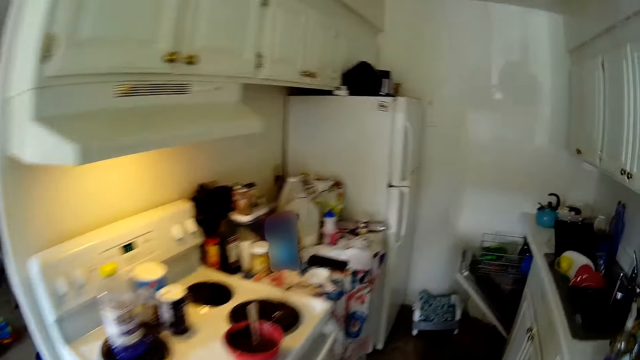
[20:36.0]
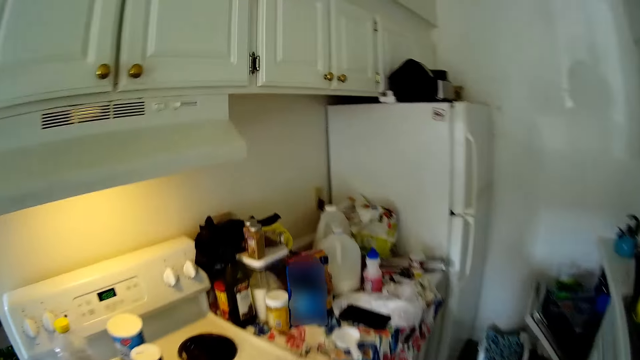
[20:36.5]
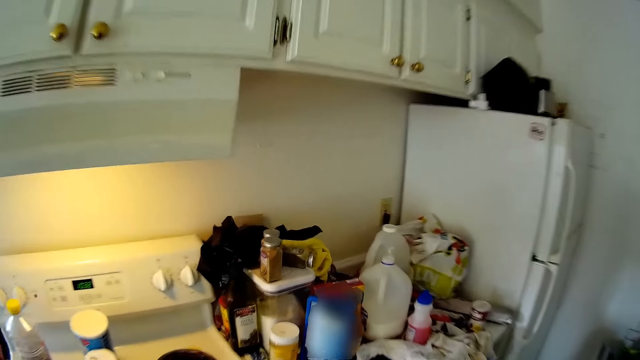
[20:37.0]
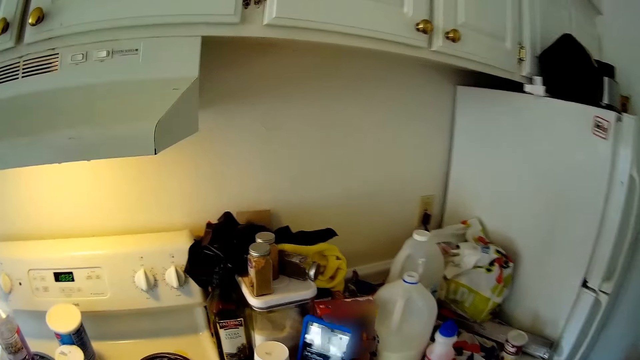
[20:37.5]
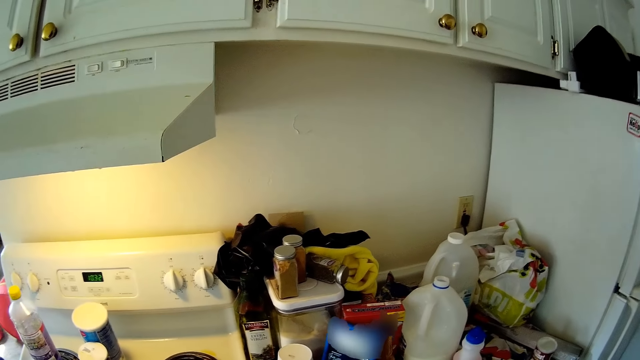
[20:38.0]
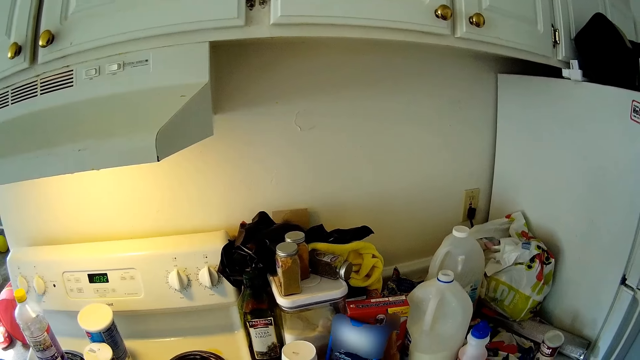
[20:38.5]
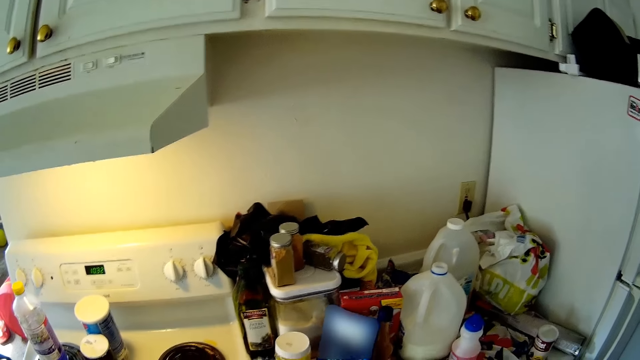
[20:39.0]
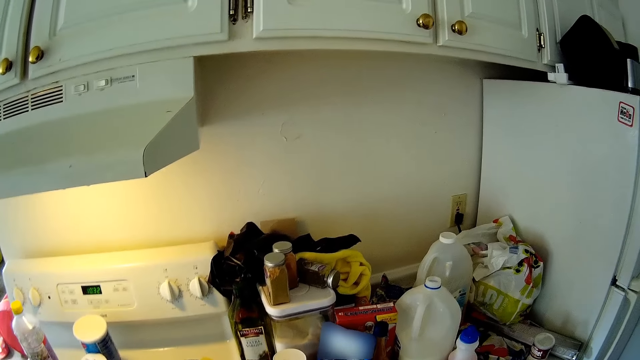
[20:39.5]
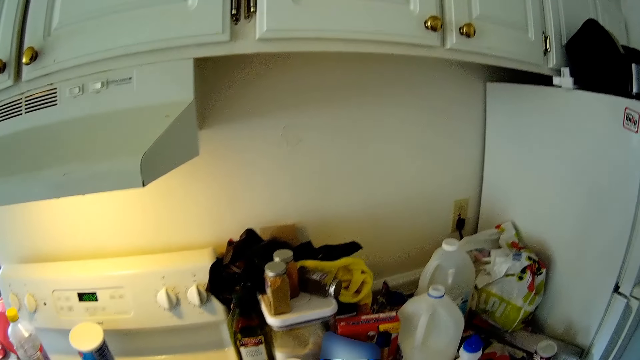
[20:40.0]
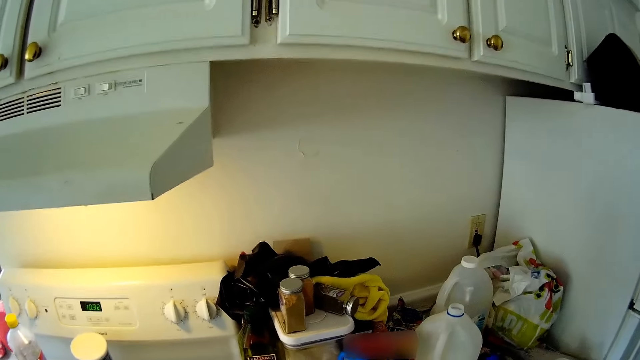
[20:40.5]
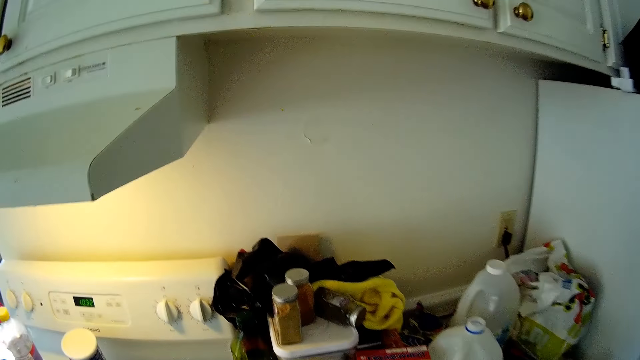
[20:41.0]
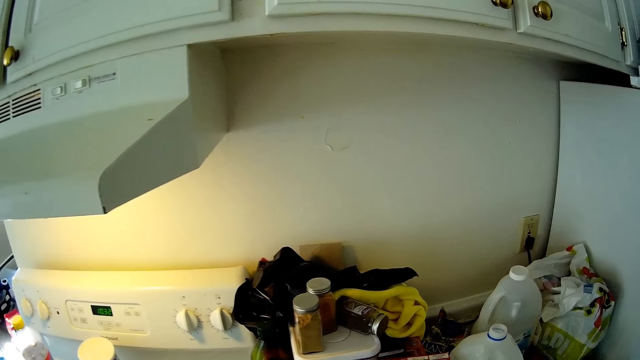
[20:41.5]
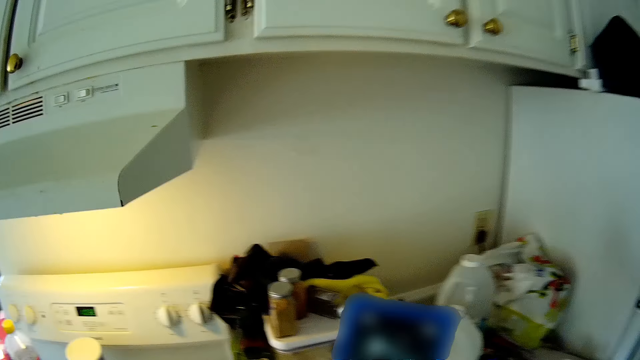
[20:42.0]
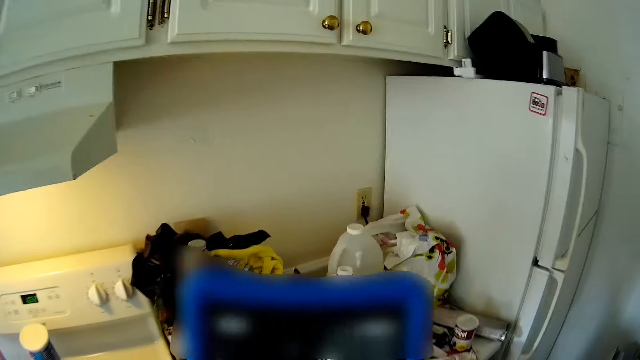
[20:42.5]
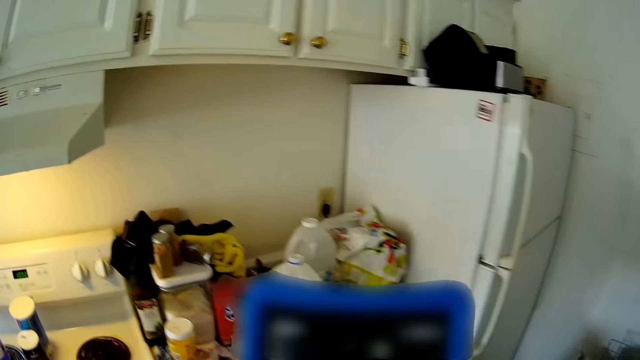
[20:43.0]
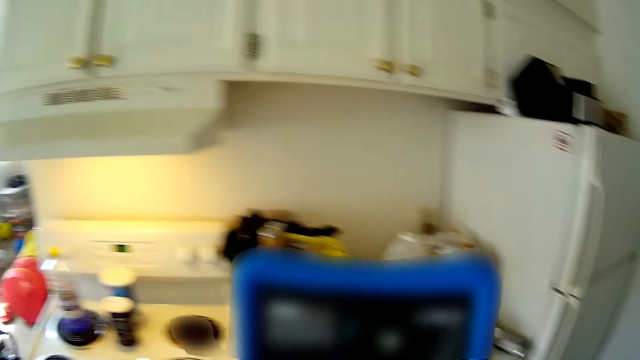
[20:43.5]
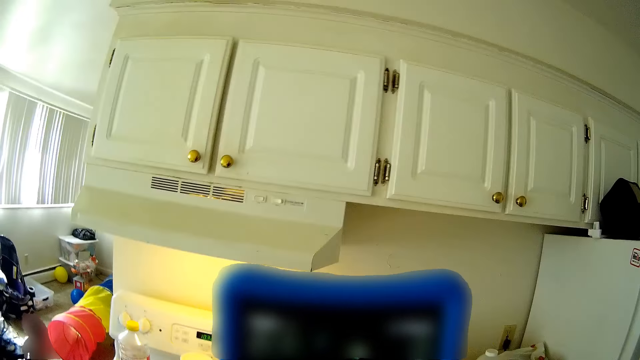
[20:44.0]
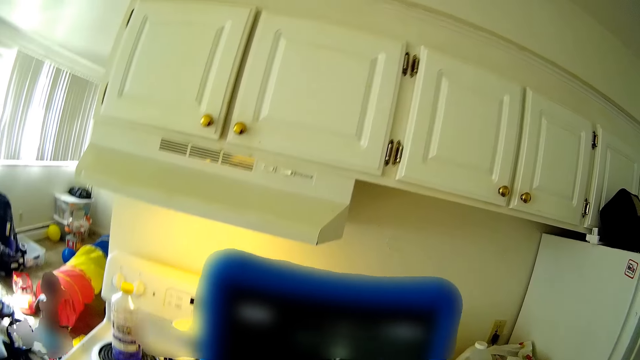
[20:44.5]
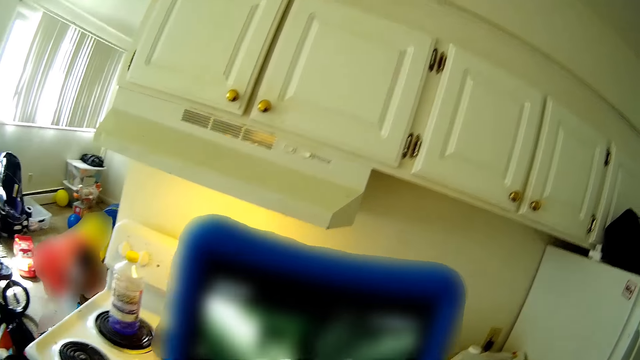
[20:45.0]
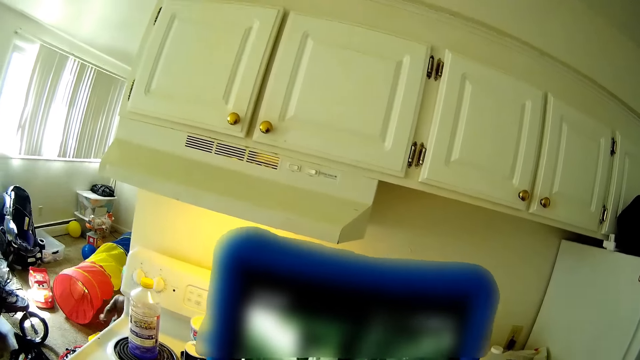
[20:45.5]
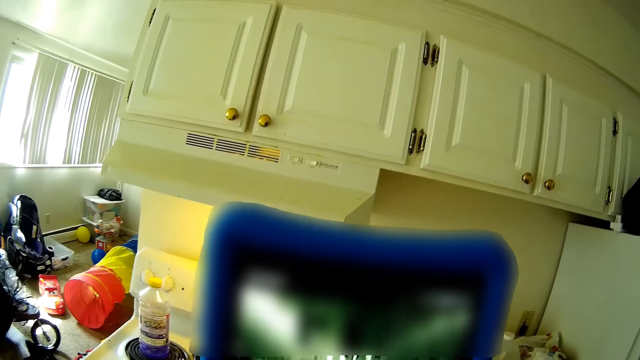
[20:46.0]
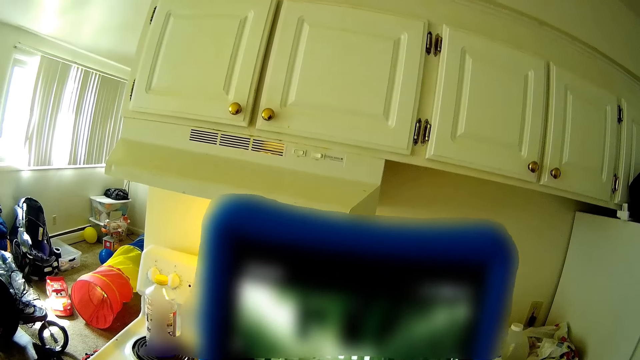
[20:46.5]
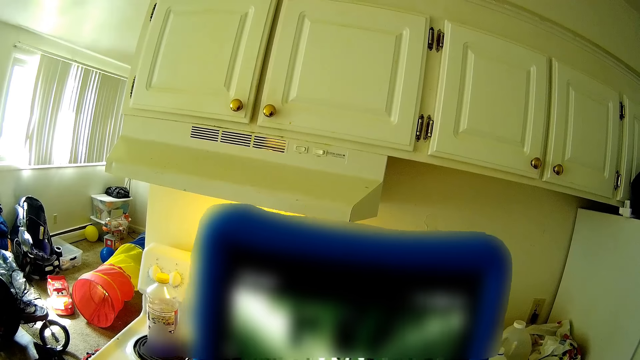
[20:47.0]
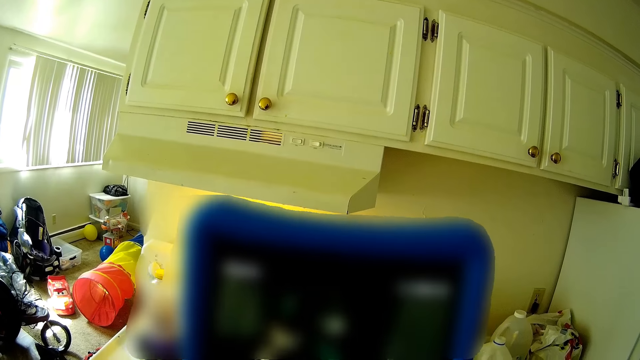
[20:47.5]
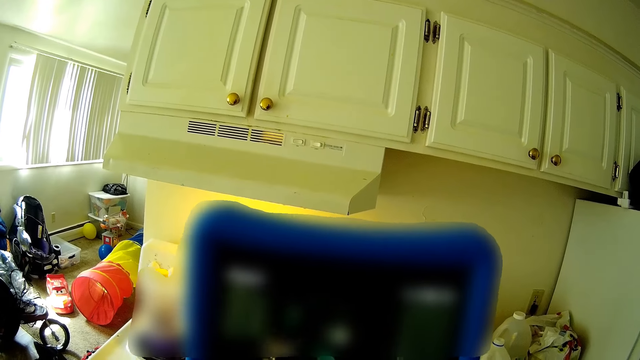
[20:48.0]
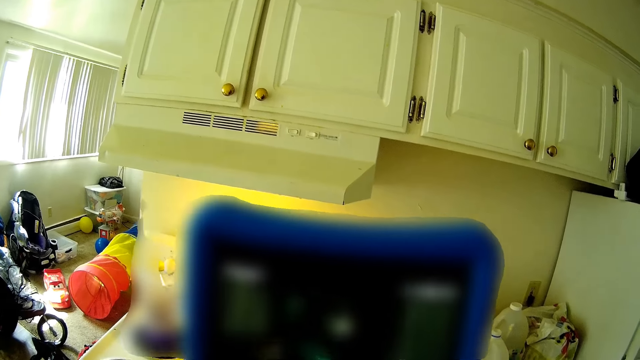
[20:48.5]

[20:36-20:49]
The camera wearer watches a video on her phone. They pick up her phone from the sink. The person walks towards another person.

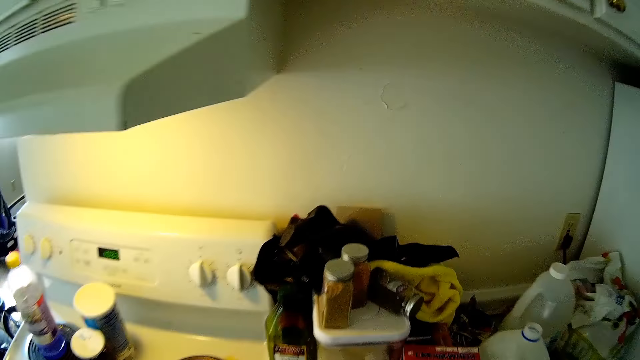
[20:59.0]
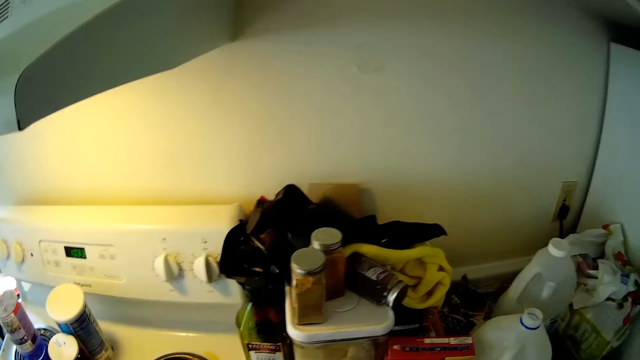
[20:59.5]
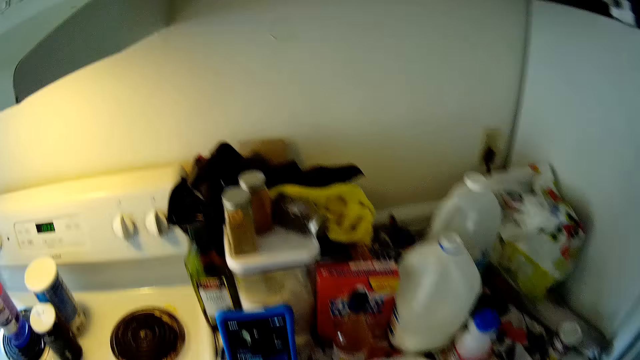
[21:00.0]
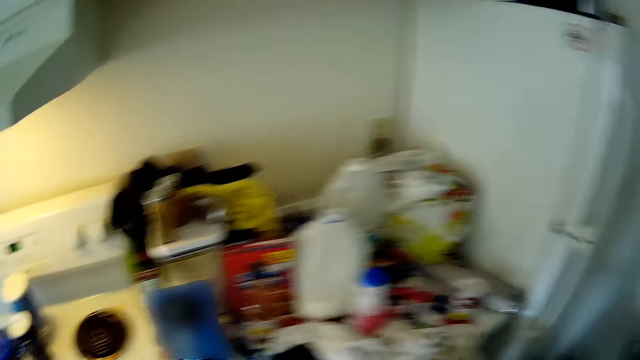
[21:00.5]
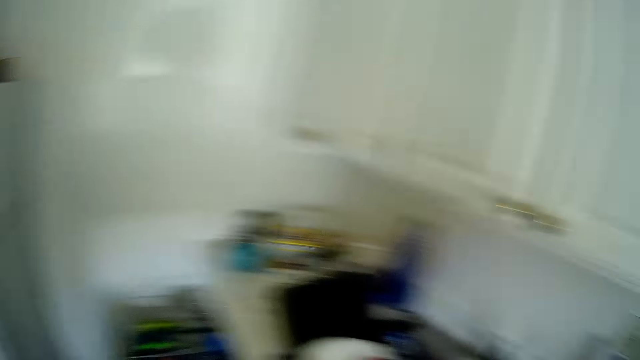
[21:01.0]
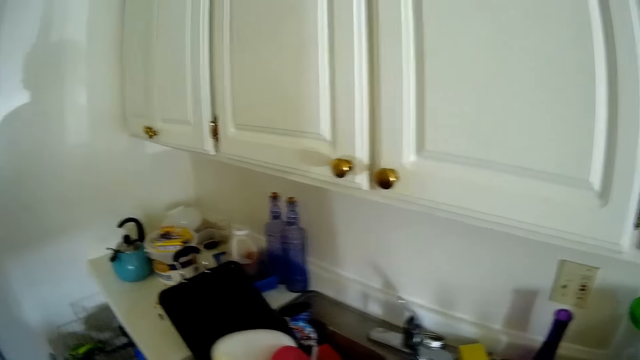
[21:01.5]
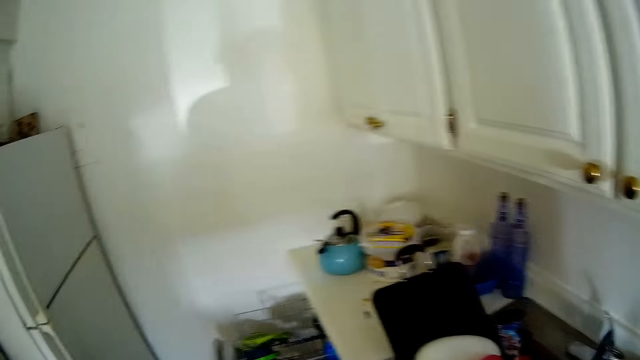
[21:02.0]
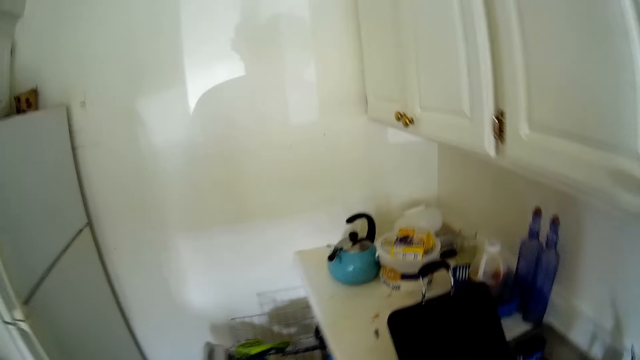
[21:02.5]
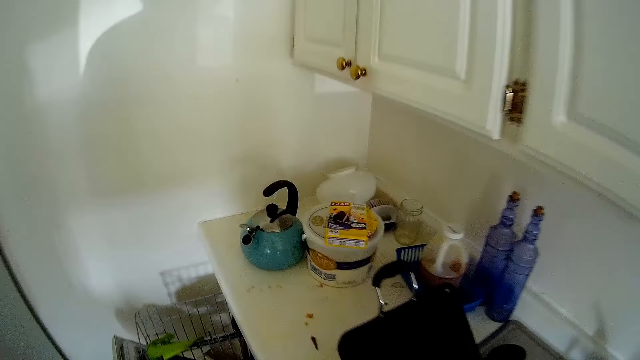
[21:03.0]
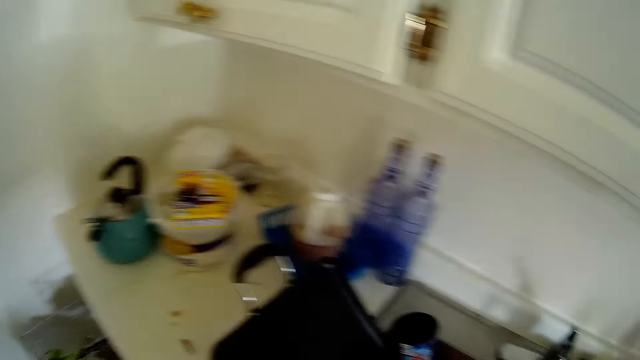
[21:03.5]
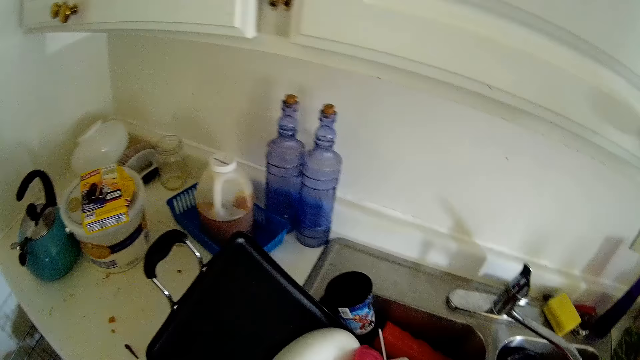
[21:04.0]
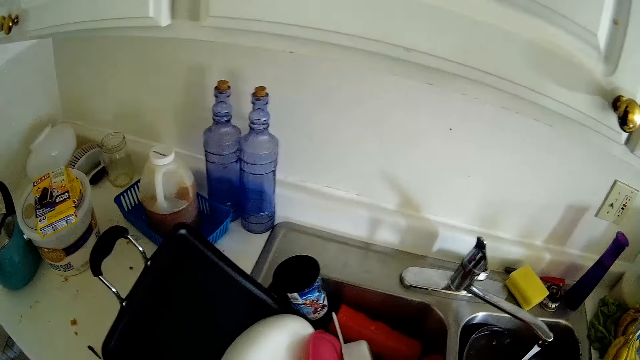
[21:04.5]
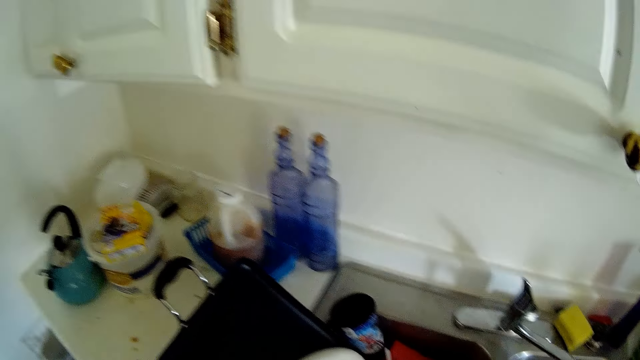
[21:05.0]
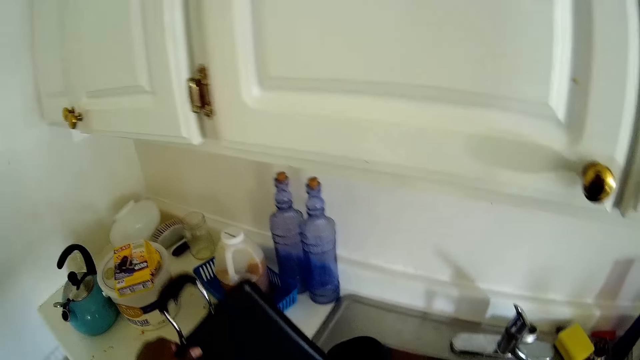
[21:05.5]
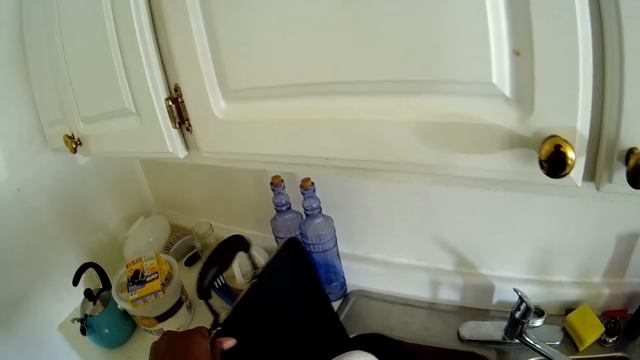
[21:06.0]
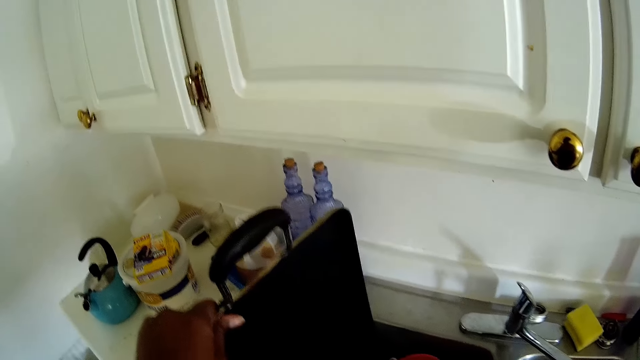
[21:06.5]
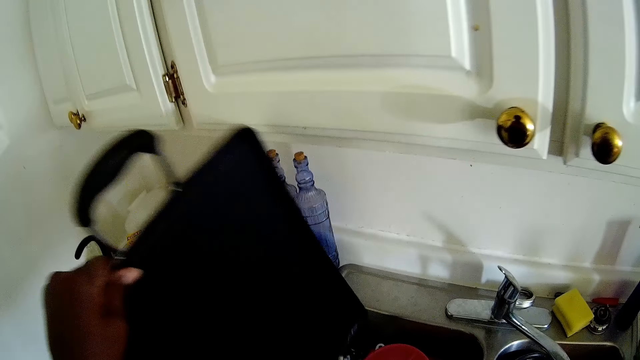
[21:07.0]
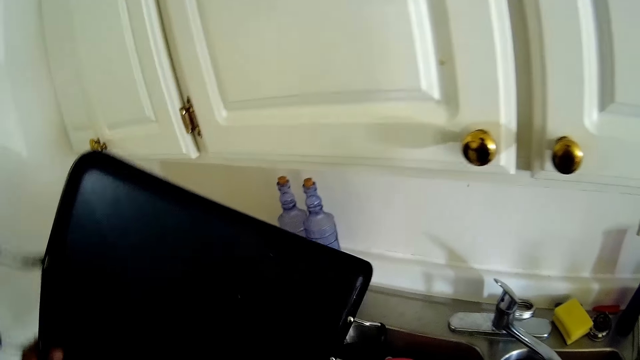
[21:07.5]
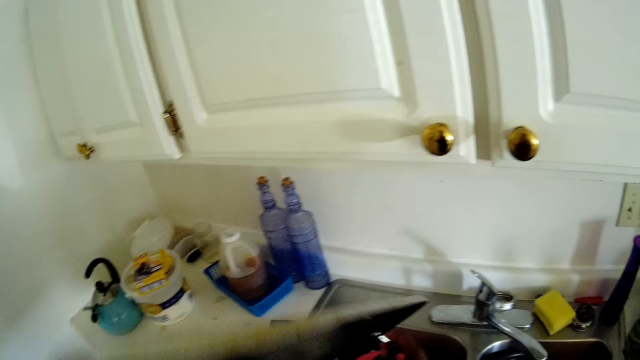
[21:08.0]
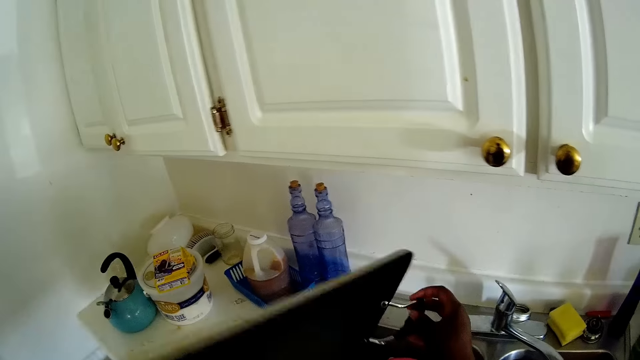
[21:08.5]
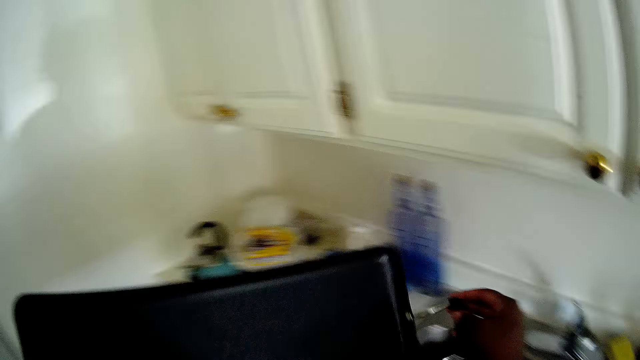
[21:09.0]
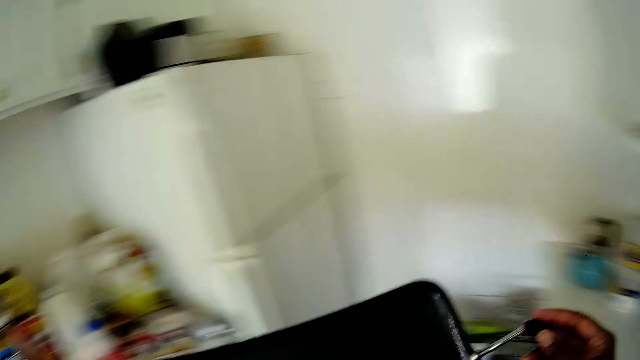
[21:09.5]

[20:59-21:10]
The camera wearer drops the phone on the cabinet. They pick a tray from the sink.
